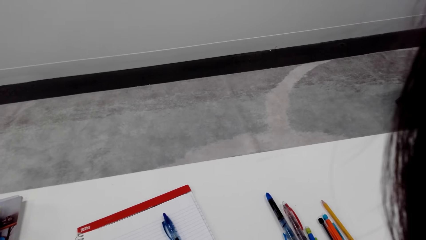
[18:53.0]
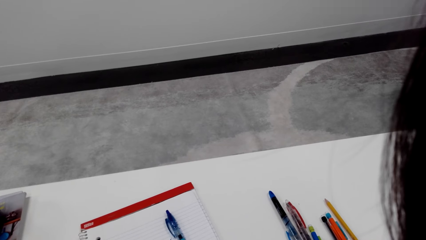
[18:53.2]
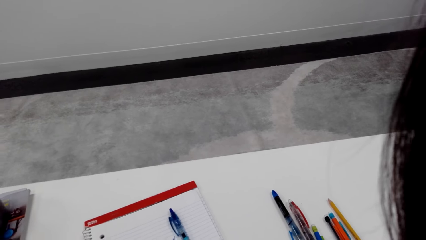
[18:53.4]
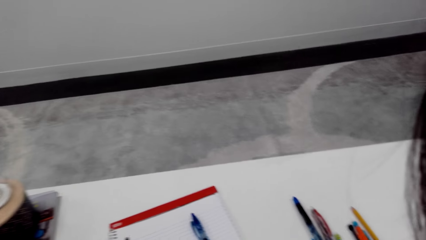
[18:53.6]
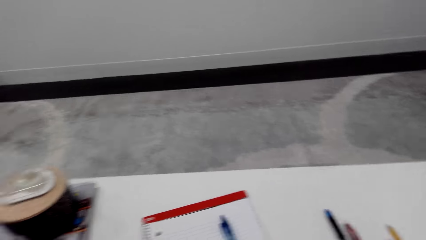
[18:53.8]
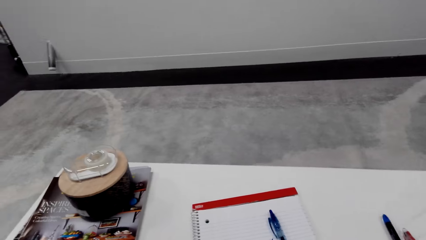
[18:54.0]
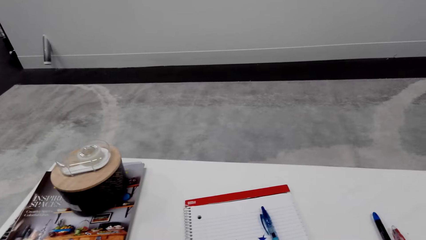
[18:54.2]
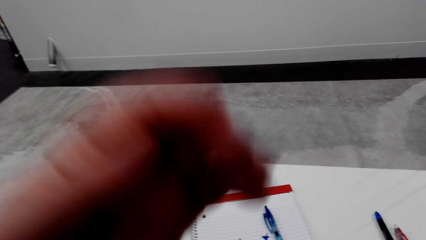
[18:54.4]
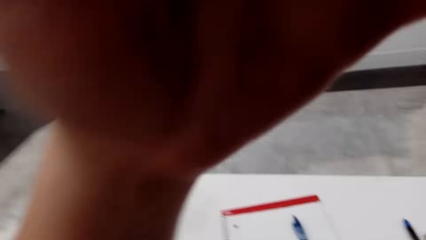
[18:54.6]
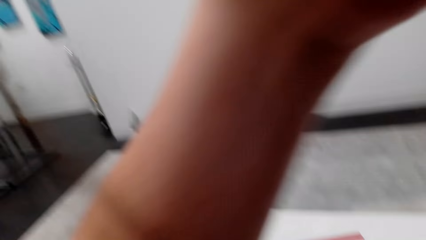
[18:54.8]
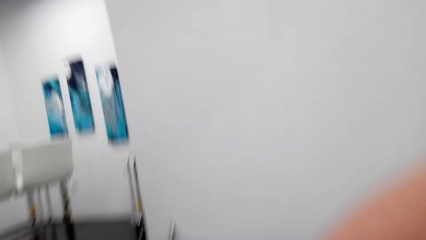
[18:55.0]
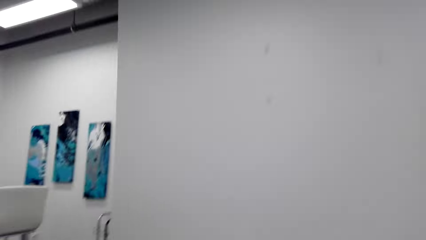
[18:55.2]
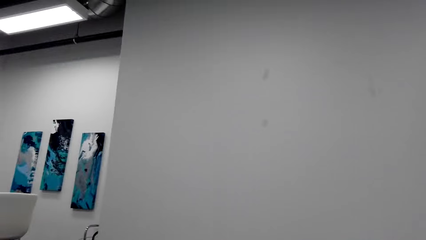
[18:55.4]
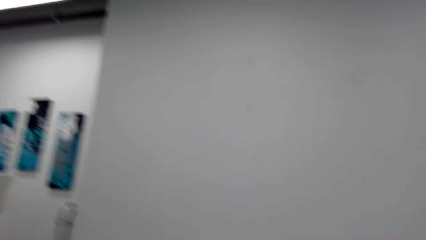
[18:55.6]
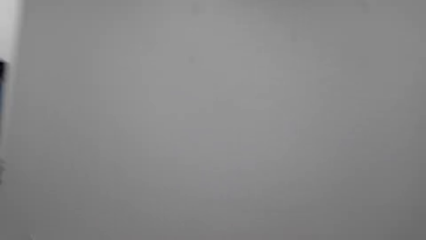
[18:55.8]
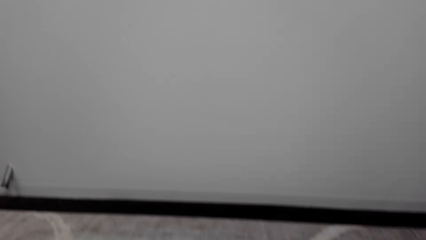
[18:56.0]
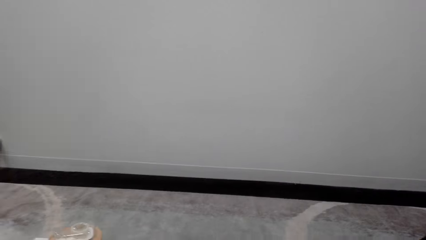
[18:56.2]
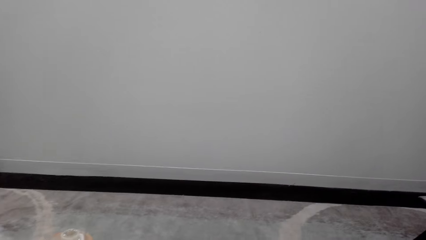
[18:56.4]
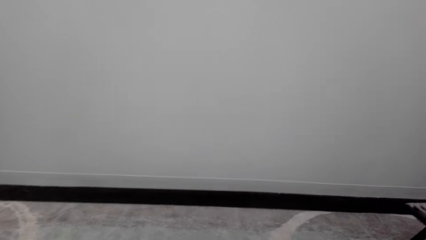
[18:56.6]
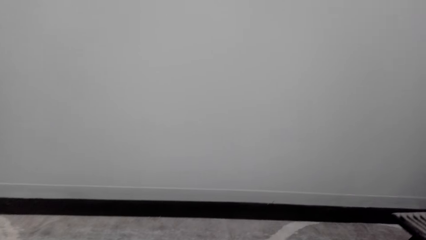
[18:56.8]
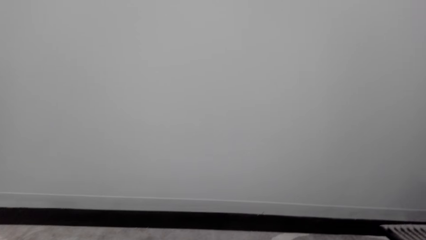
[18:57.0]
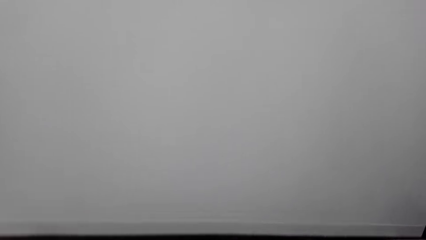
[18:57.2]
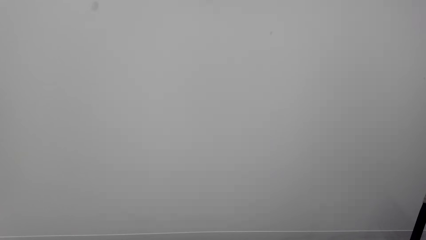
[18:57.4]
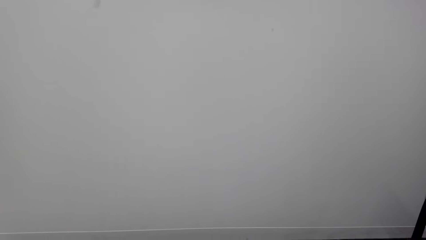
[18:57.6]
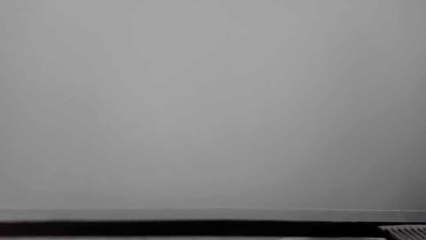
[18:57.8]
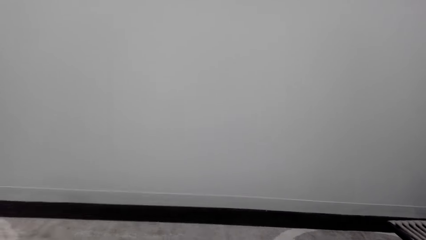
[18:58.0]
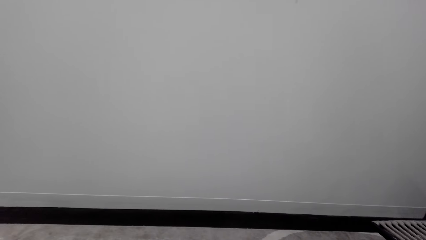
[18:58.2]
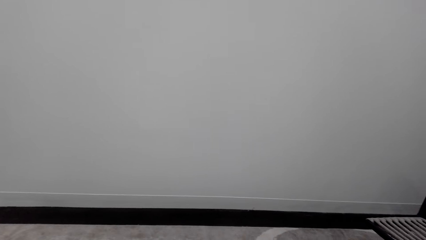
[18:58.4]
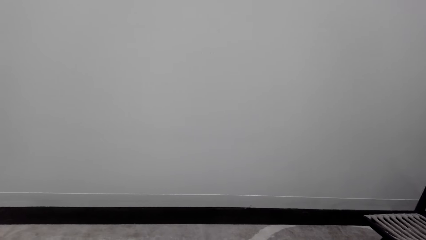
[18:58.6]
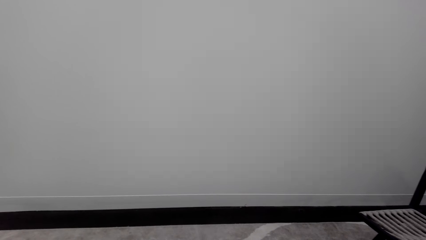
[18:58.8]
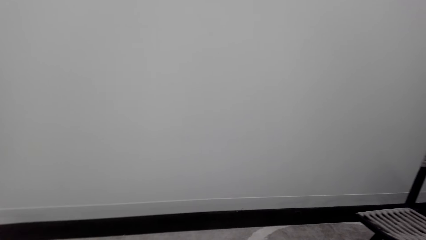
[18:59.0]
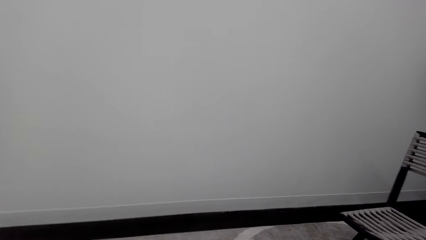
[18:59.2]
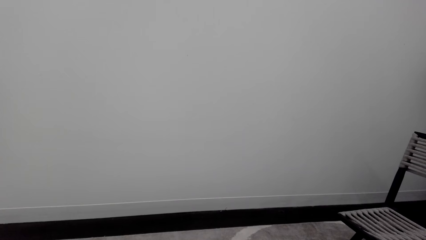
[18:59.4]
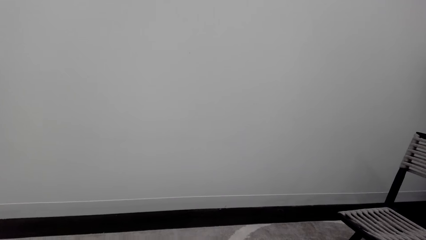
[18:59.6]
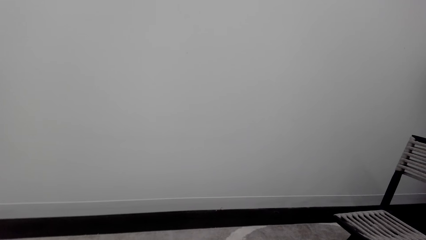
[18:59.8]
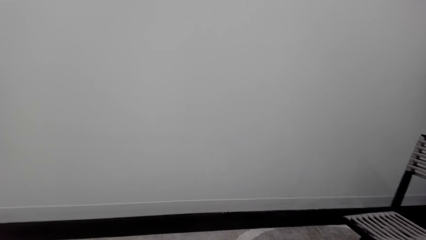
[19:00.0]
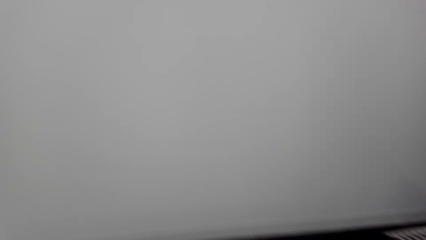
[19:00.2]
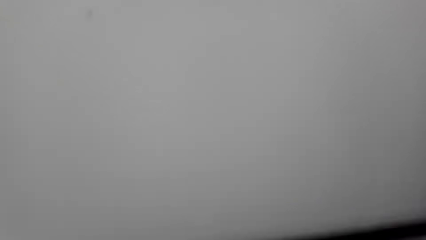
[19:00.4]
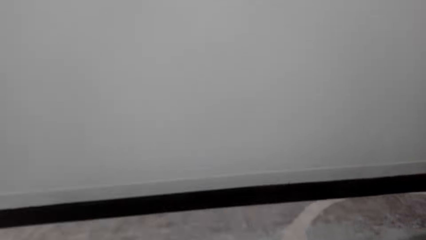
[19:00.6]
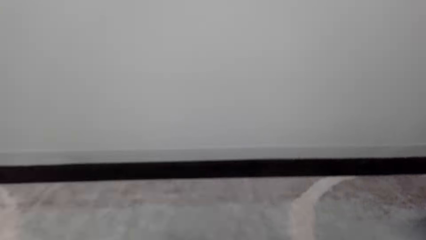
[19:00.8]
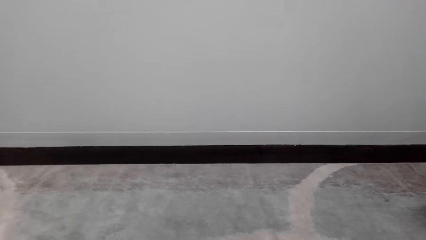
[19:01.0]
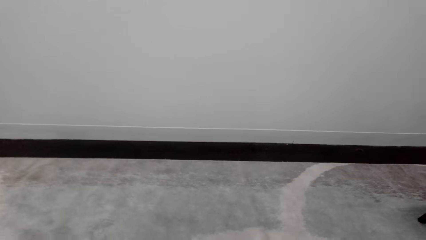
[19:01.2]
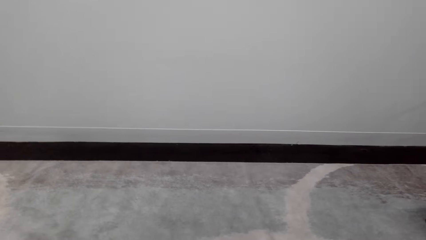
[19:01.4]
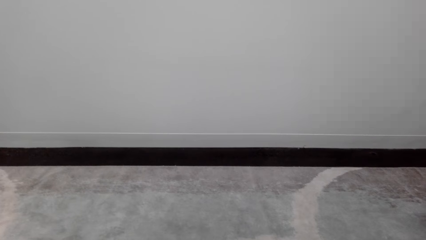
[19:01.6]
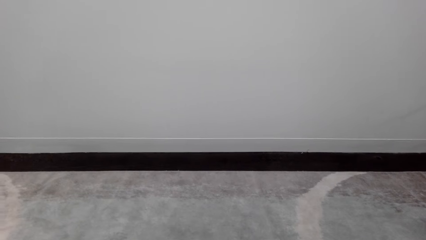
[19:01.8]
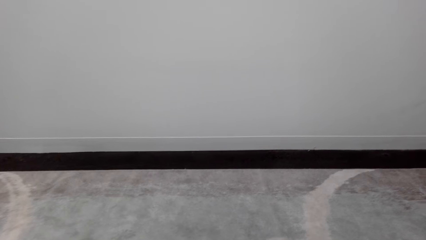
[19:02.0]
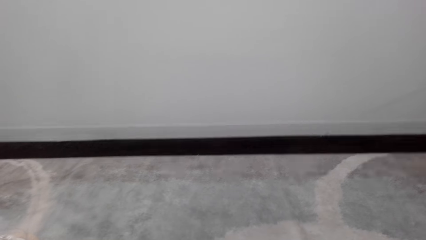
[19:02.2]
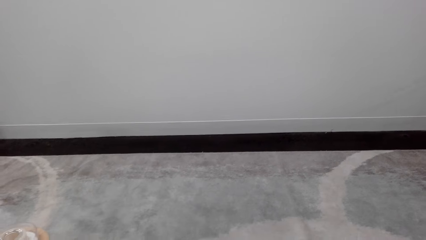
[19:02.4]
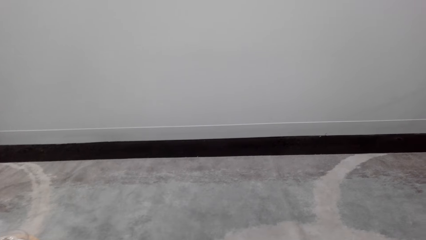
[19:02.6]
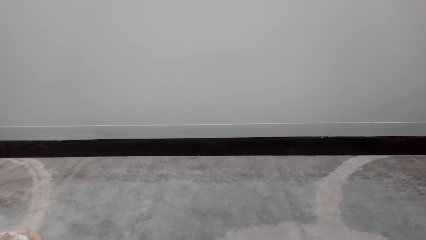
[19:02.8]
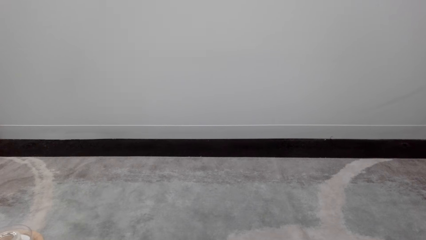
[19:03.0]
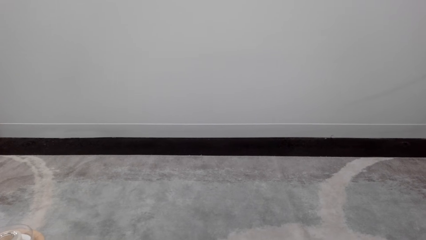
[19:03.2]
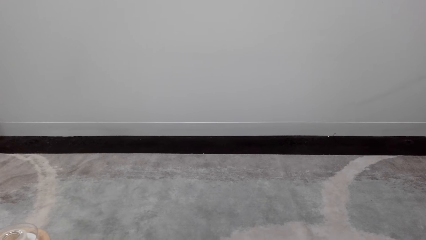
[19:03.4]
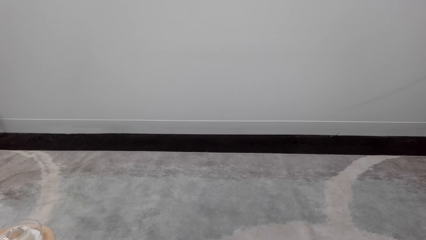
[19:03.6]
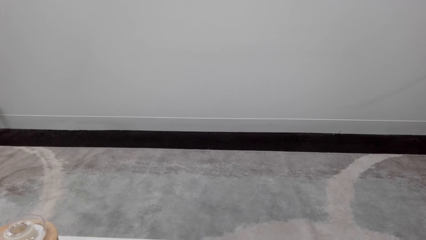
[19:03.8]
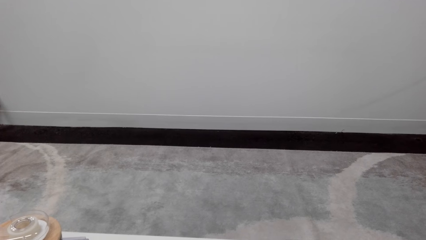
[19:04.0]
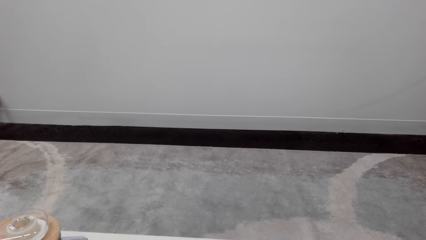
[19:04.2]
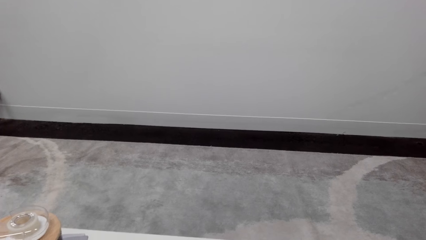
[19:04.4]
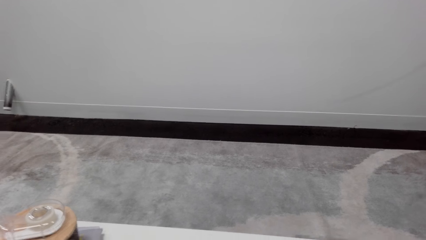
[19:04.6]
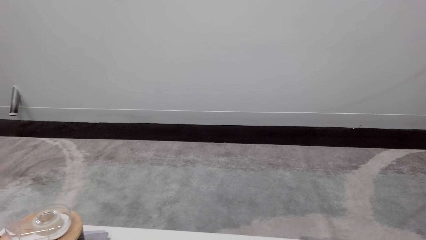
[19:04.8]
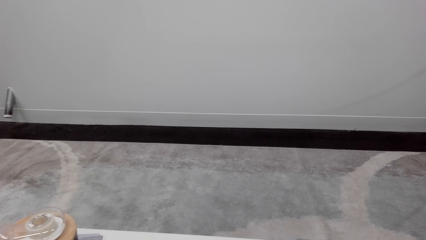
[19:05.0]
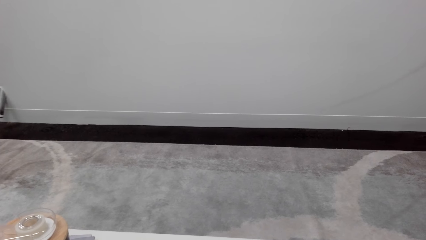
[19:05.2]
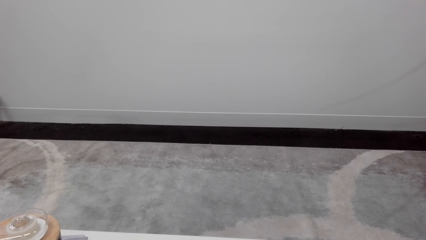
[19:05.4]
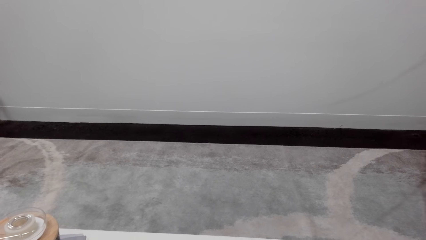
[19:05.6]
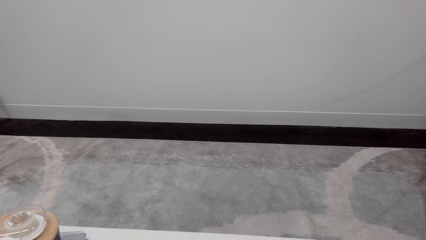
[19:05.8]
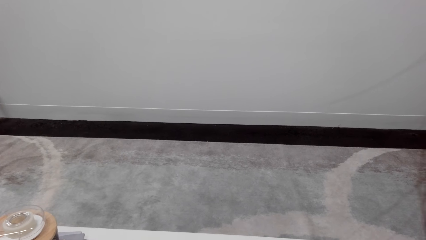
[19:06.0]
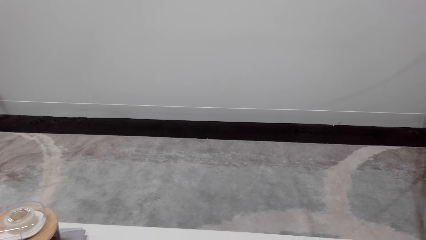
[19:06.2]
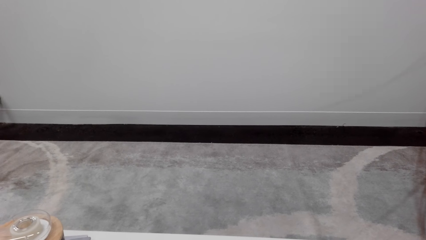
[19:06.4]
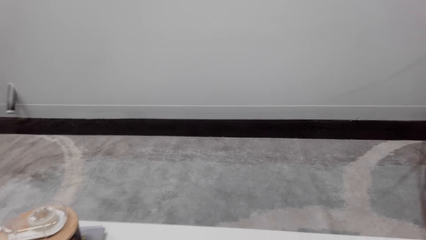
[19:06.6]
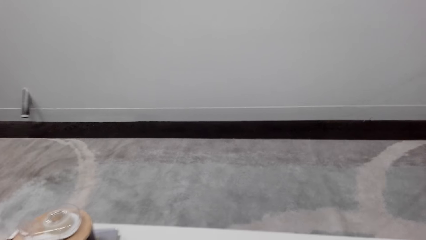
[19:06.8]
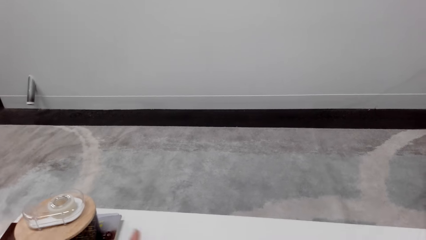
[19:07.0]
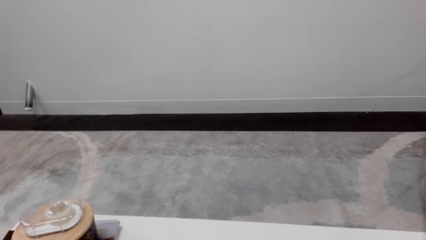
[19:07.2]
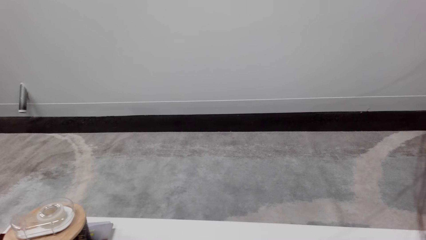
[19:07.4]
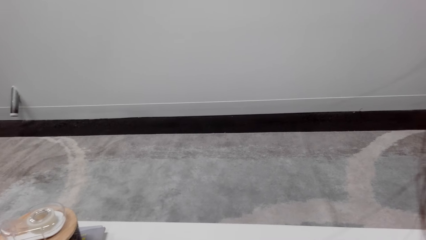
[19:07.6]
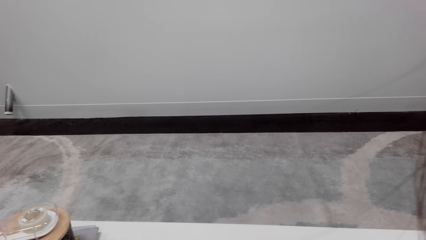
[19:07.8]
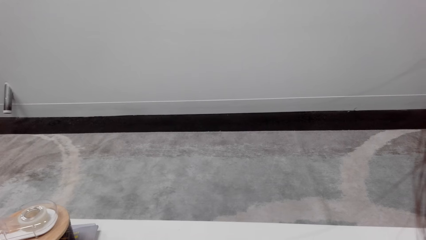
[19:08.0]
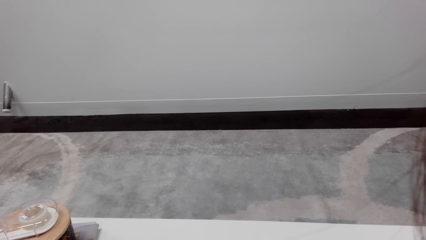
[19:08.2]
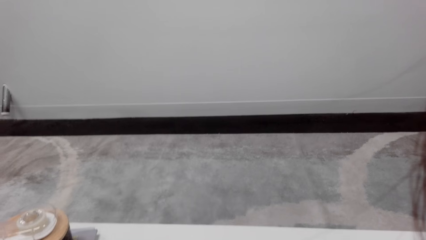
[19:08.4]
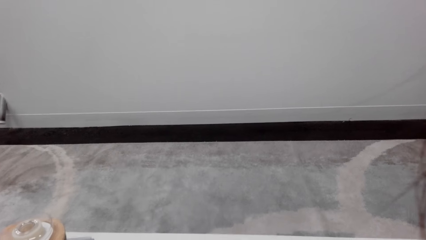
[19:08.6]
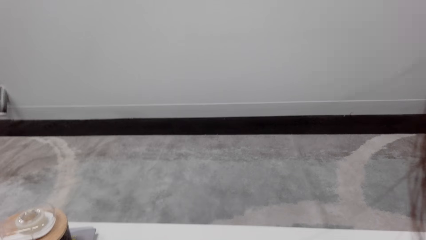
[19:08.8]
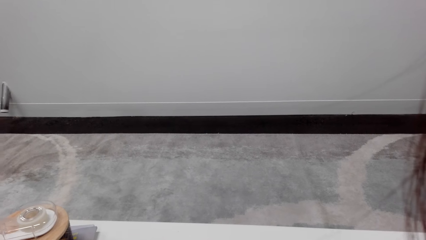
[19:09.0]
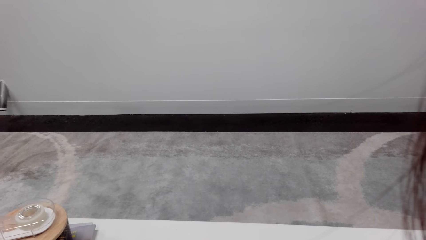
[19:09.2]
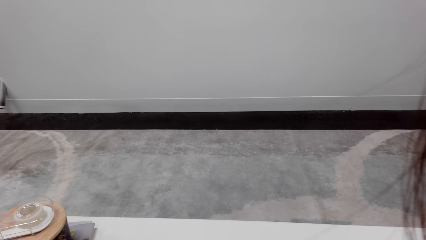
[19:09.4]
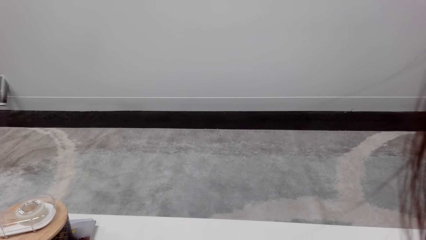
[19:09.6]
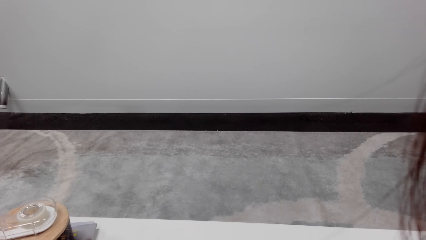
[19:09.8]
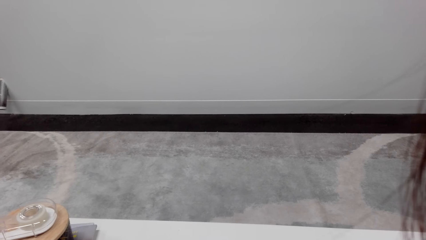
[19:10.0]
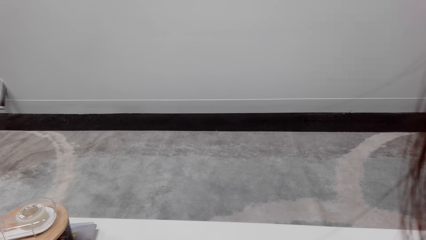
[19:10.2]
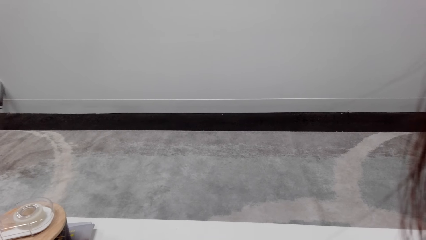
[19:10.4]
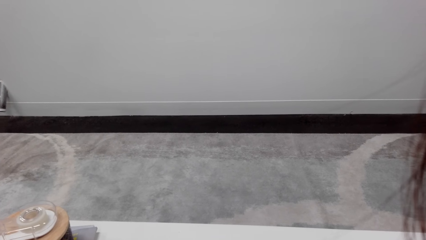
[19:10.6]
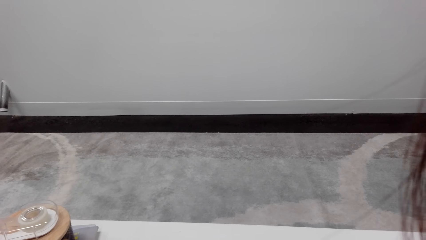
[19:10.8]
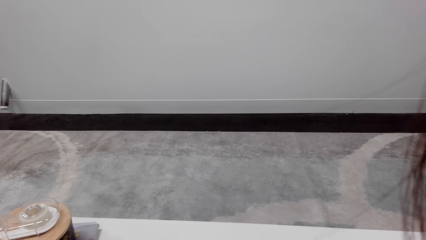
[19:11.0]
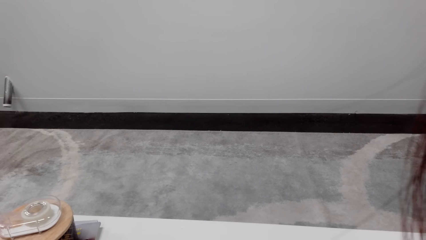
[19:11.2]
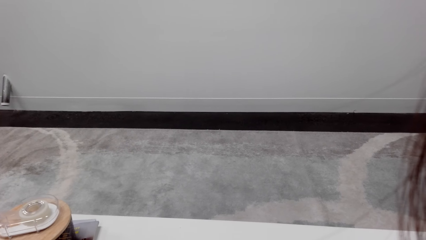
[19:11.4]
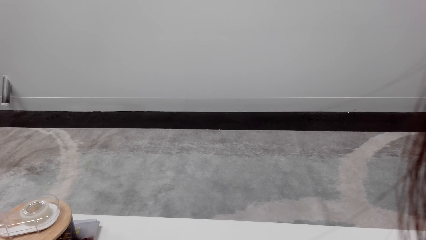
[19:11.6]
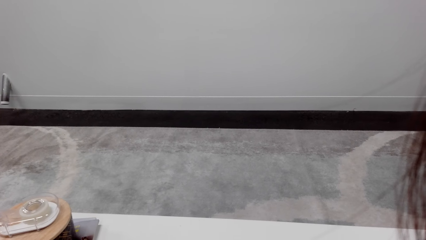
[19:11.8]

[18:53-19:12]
The camera wearer adjusts items on the table. She lifts her hand. She looks around a room. She looks around the room. She converses through the phone. She interacts with a man. She looks around the room.
